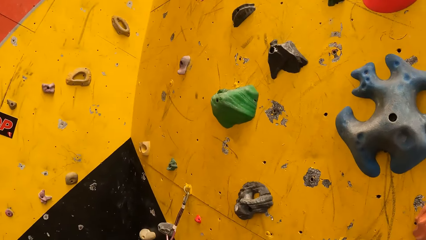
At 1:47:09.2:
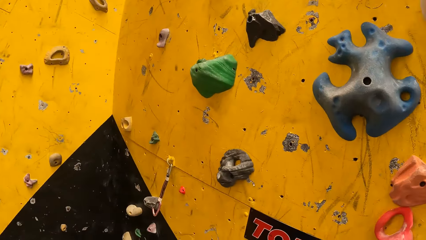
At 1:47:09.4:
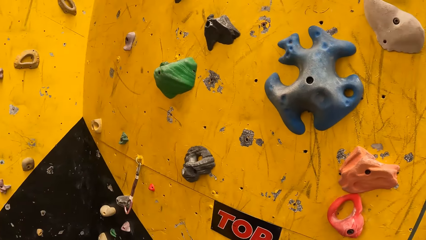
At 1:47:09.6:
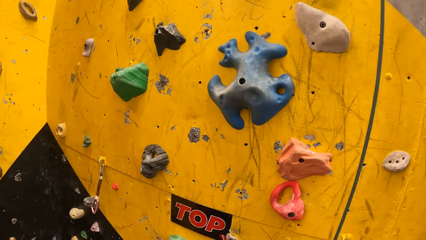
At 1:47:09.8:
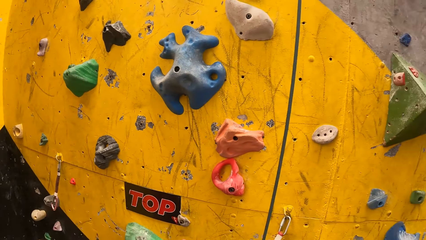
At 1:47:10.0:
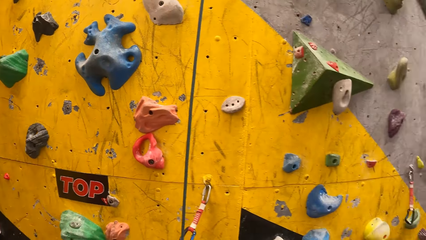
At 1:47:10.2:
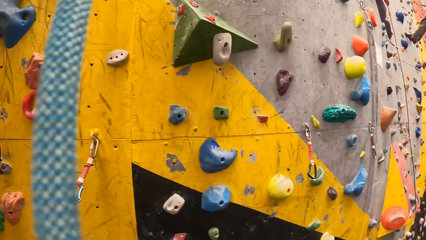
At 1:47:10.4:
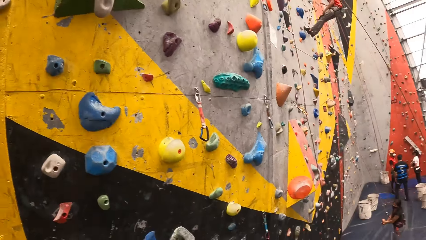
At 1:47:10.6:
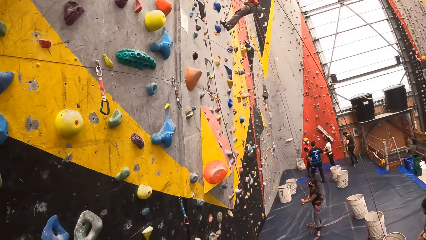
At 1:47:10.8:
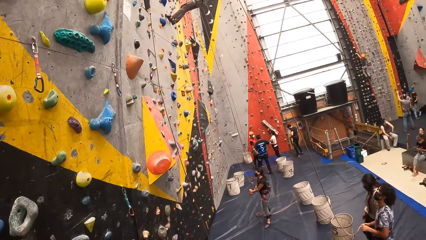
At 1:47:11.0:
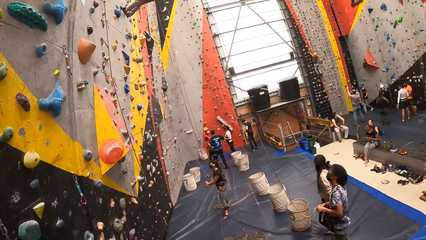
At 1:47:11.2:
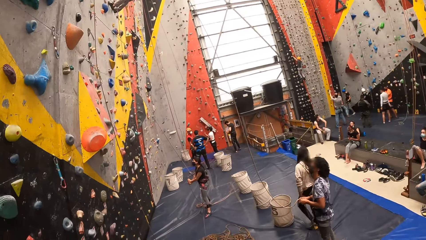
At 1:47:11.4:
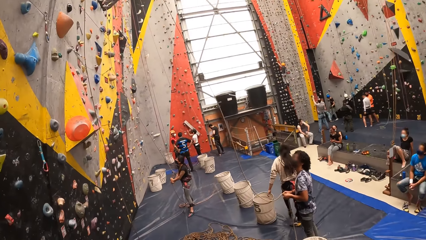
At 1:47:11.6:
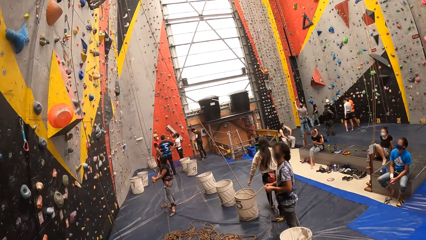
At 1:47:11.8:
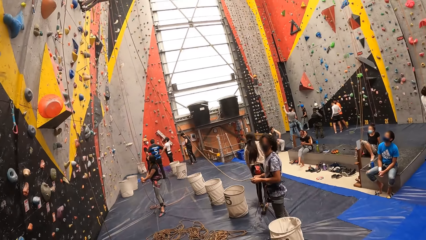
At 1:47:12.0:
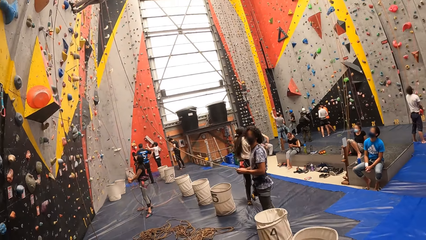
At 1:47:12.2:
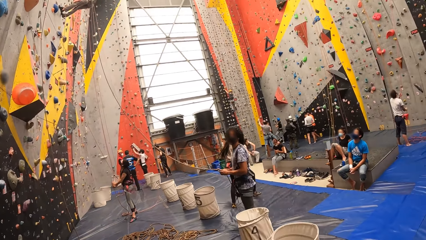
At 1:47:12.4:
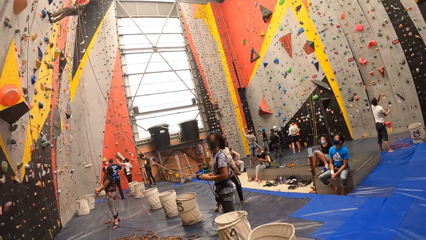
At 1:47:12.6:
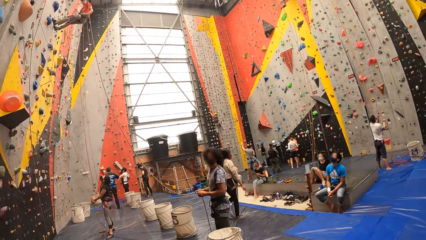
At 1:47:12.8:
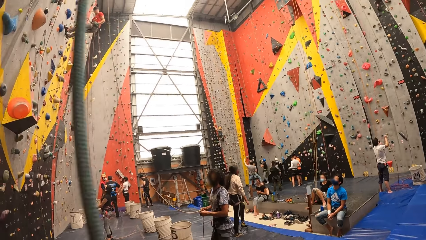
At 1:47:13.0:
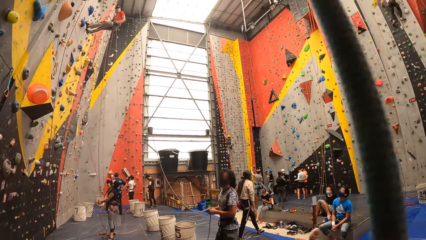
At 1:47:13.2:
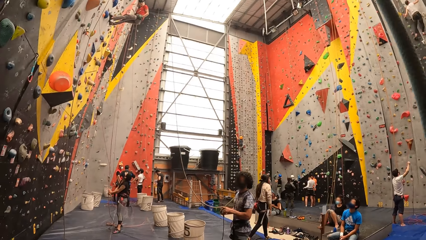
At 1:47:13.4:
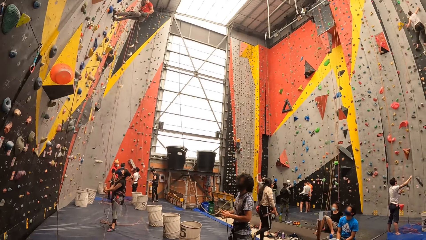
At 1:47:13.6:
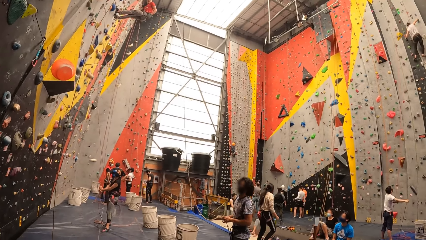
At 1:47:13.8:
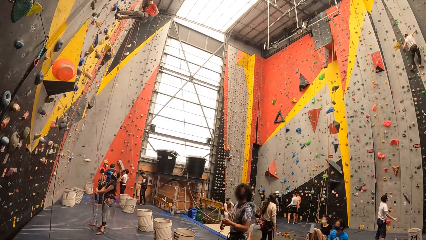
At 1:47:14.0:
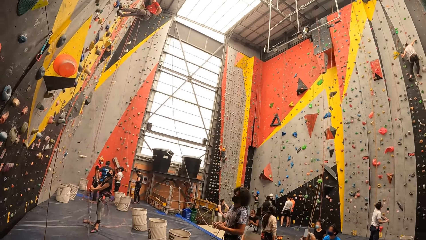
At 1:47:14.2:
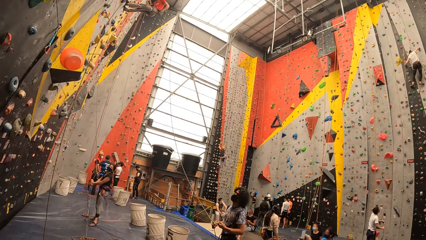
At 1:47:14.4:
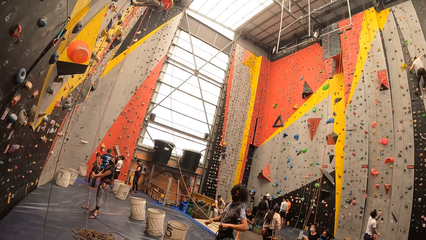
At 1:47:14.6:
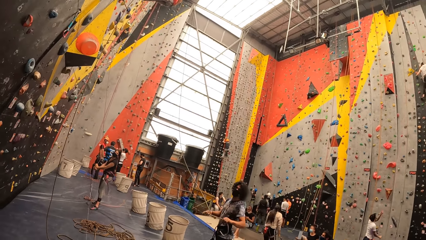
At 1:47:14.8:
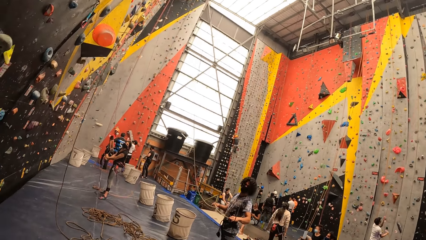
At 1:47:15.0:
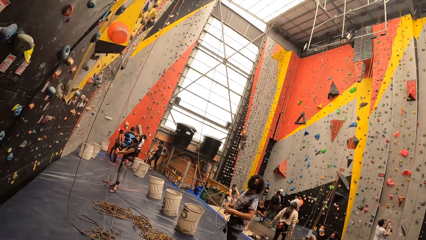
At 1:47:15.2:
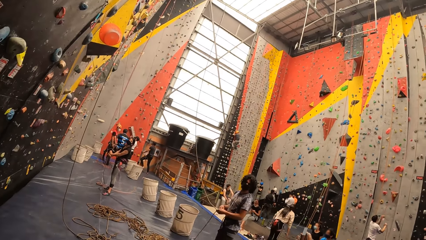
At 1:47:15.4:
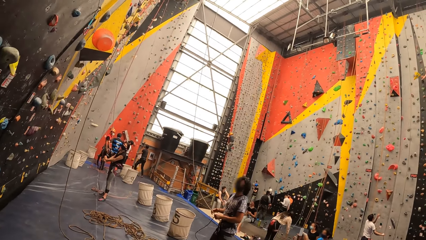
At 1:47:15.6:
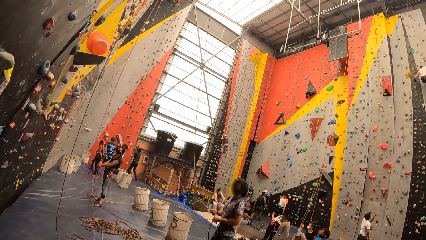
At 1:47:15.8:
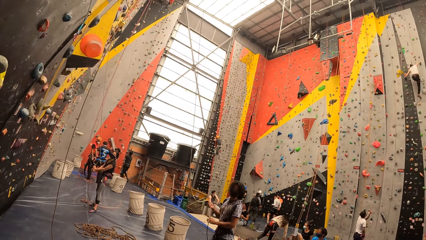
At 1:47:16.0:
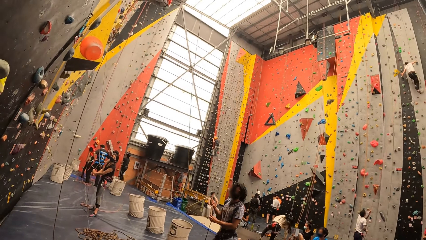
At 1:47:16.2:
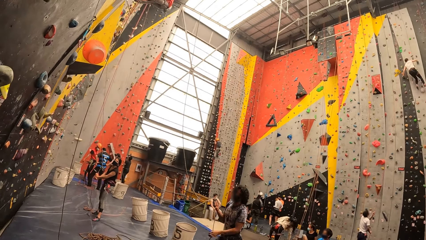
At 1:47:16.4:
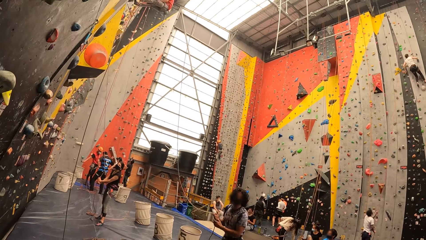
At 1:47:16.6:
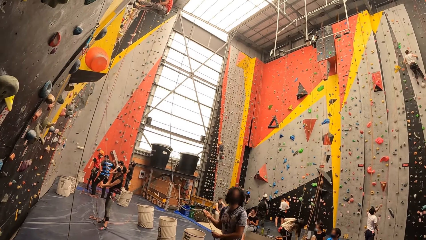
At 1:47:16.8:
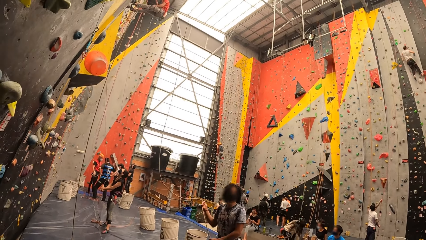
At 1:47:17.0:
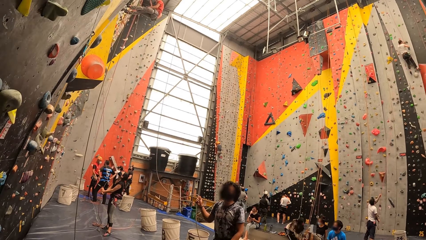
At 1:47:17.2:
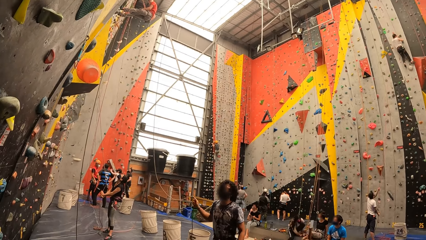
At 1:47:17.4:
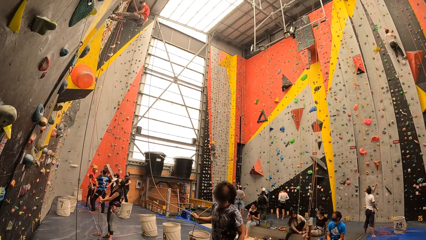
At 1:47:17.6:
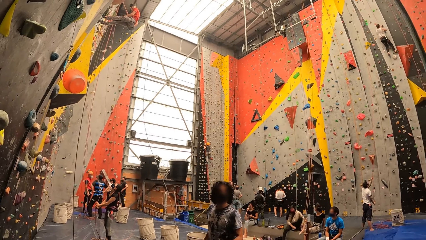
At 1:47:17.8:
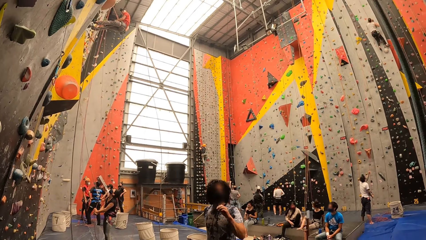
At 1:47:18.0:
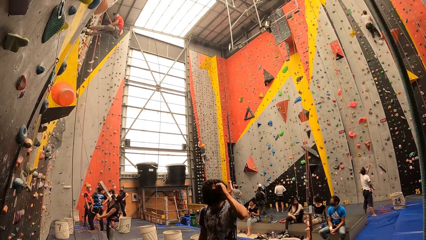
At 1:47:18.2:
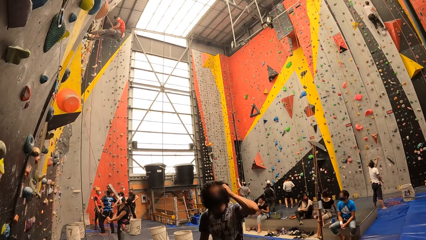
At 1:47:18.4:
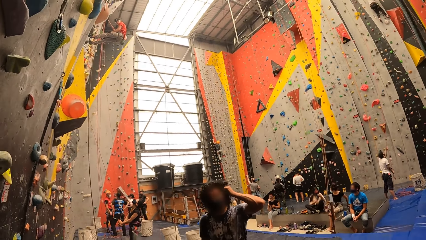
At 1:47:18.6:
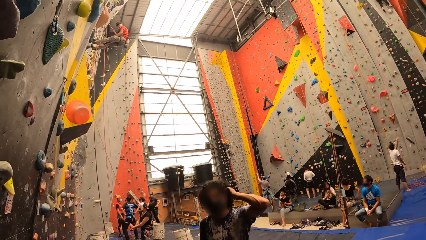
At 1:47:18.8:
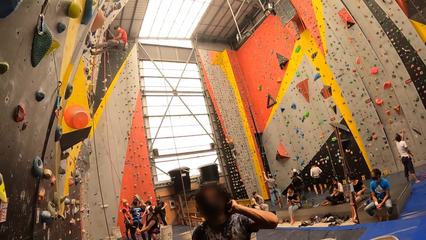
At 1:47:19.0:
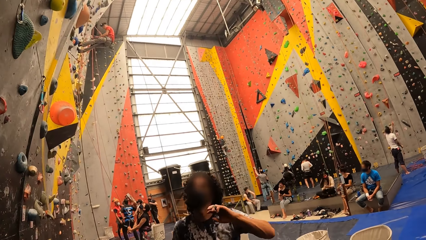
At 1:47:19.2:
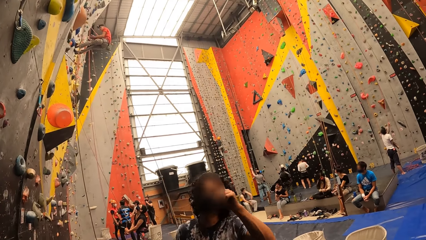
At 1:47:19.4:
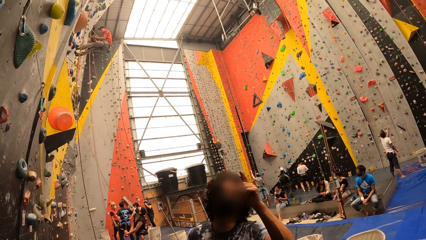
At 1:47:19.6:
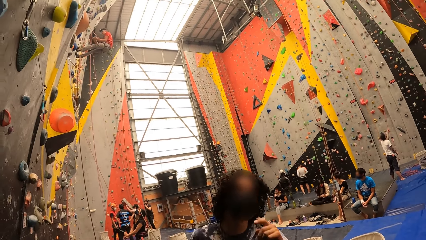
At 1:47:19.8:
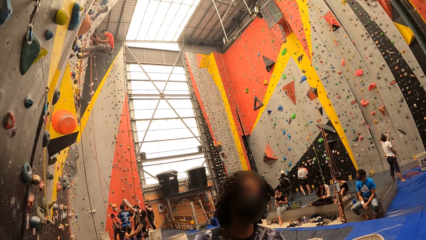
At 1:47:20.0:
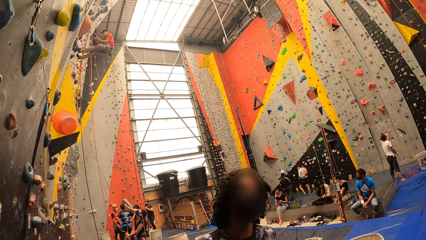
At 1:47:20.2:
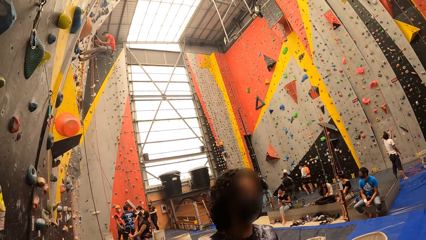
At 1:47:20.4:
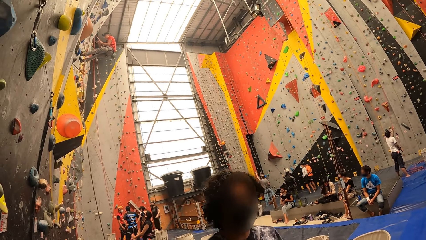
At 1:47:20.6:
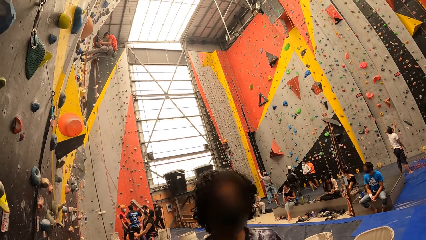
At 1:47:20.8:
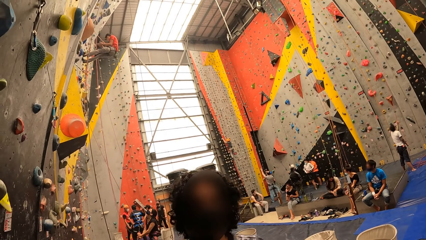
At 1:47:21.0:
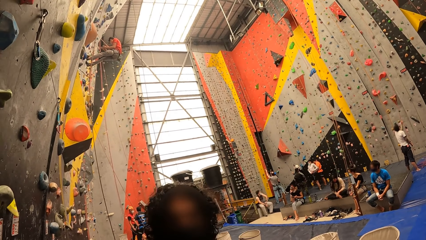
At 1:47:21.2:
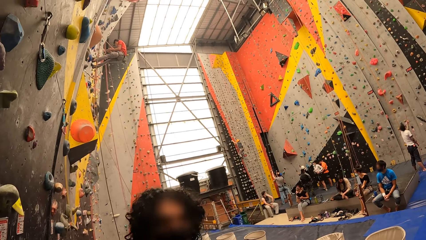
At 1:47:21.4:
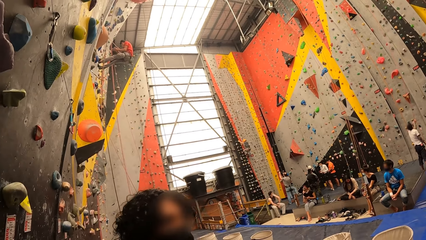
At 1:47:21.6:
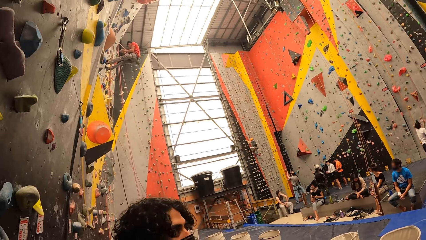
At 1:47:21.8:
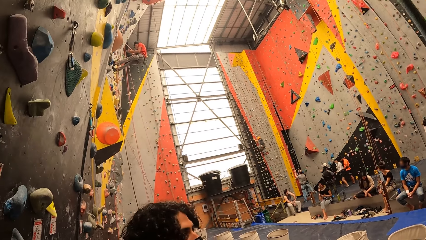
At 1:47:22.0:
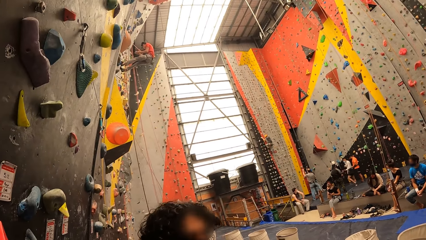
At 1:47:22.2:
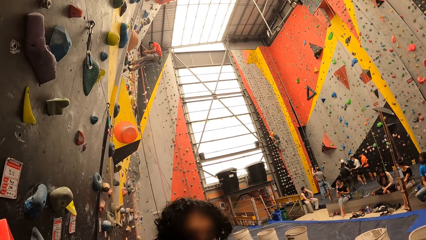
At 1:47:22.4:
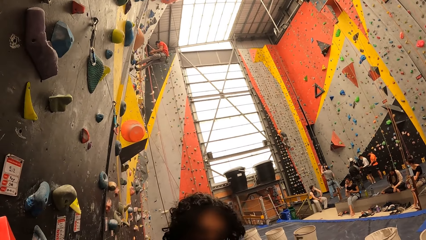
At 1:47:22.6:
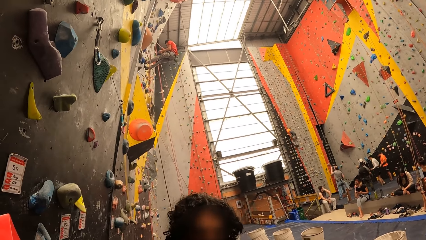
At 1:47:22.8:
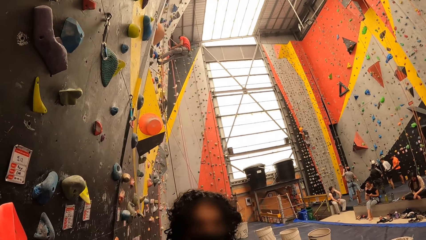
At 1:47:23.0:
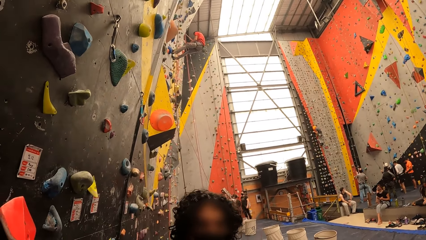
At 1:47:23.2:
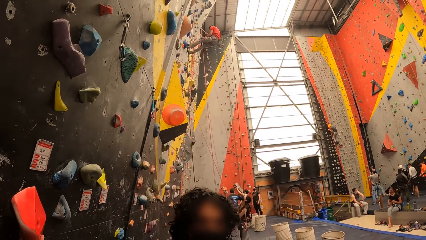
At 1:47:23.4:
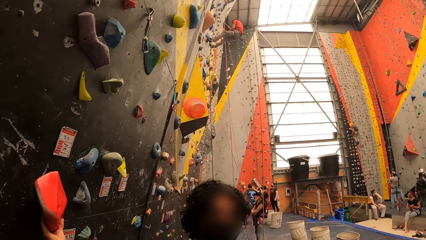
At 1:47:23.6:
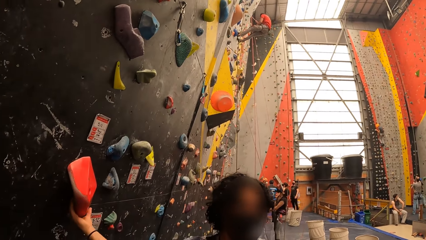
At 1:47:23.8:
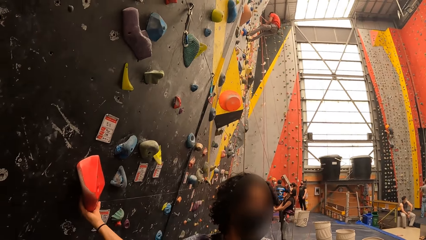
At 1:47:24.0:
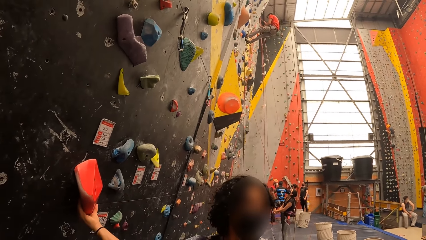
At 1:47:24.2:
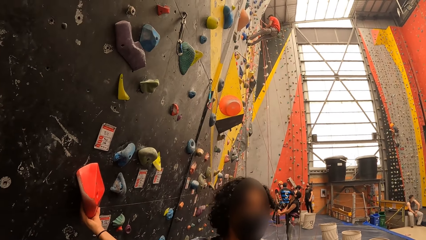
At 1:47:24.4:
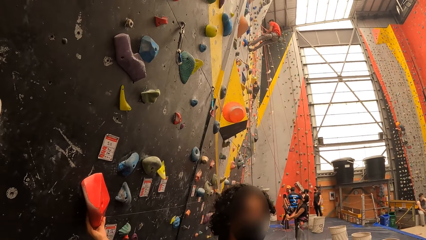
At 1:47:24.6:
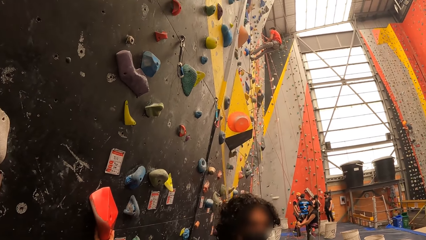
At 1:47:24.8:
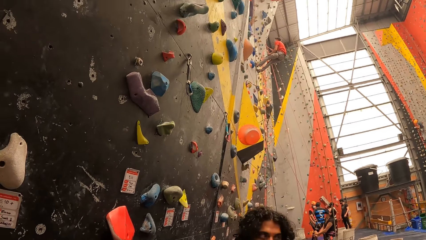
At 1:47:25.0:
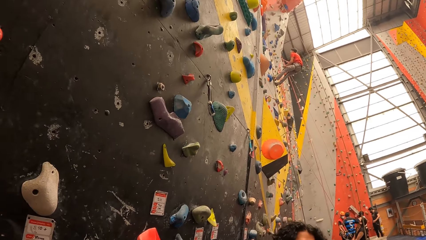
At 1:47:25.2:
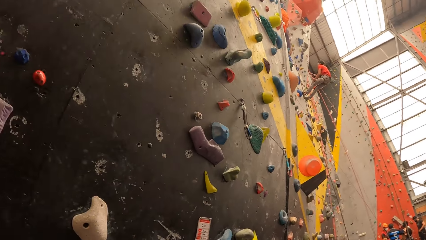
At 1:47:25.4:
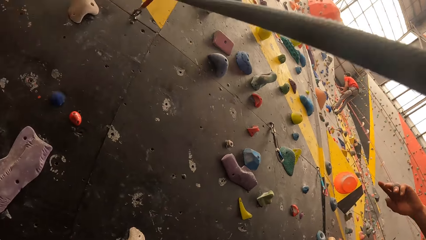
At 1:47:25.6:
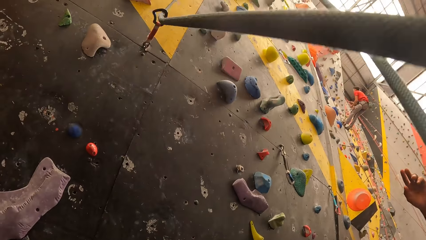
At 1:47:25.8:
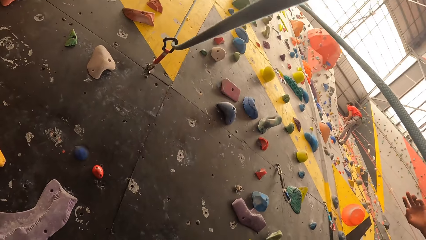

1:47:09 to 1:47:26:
The camera wearer looks around. They move around the room. A man talks to the camera wearer.
